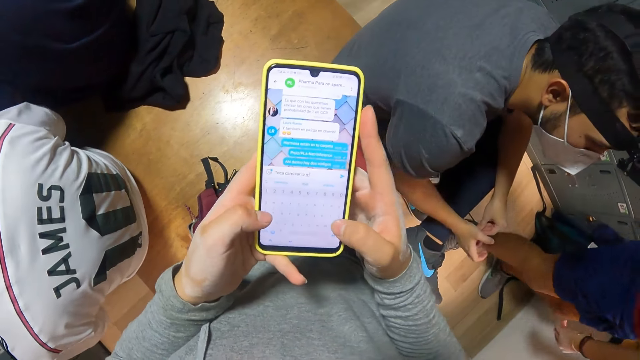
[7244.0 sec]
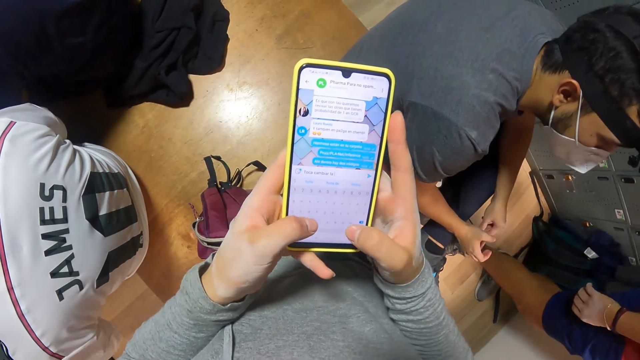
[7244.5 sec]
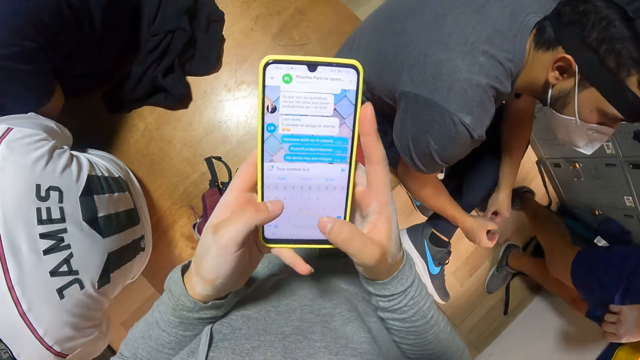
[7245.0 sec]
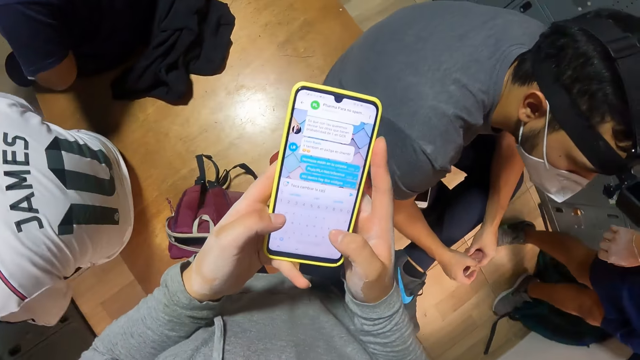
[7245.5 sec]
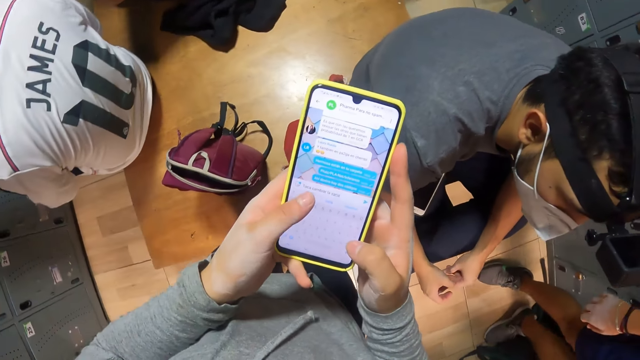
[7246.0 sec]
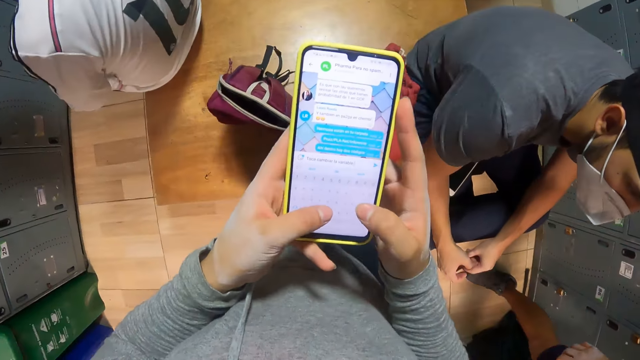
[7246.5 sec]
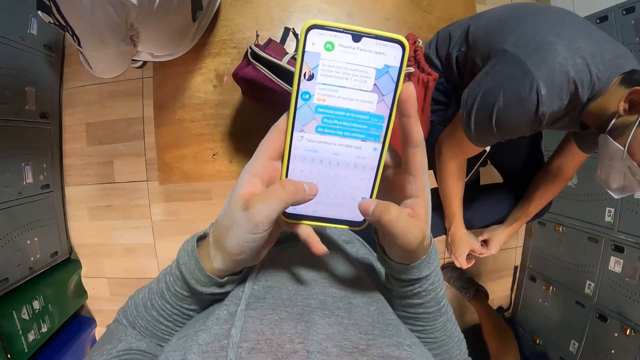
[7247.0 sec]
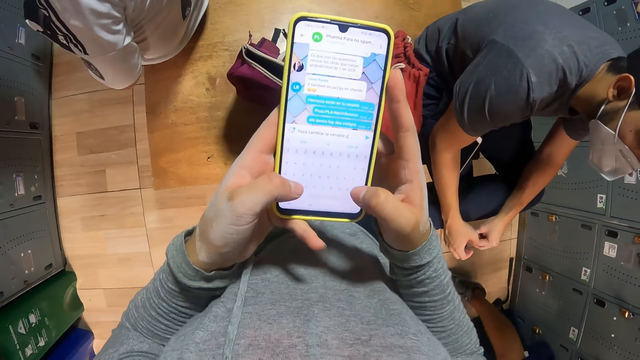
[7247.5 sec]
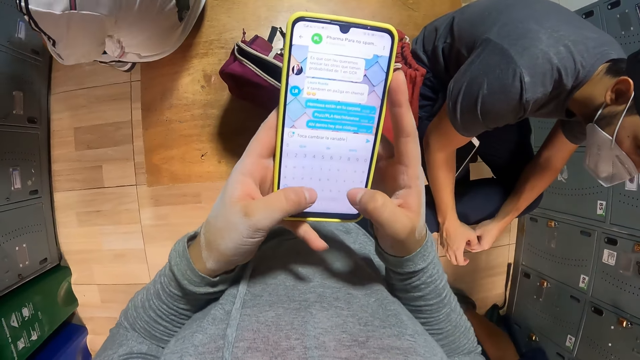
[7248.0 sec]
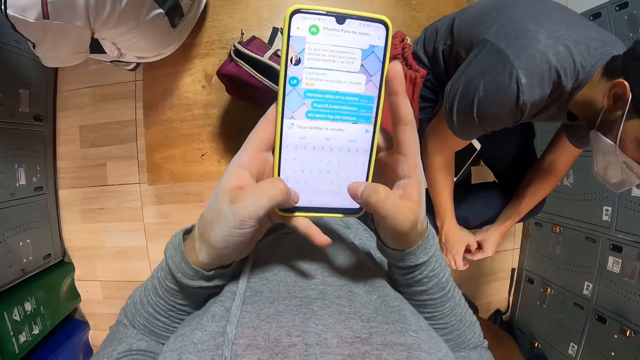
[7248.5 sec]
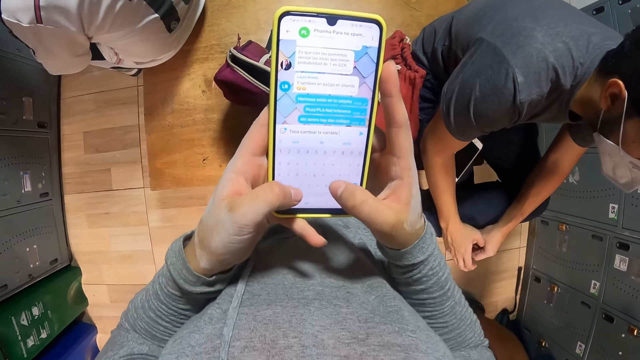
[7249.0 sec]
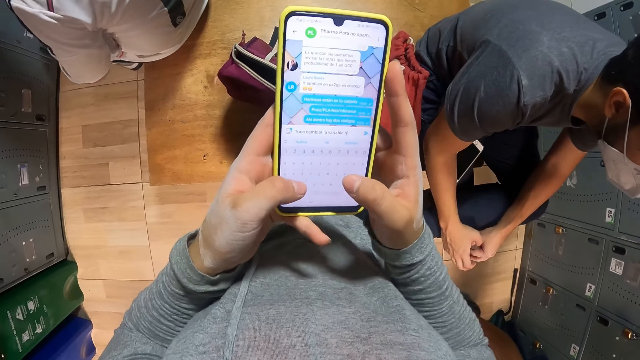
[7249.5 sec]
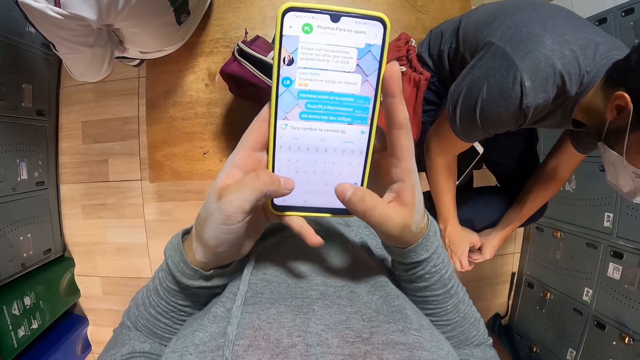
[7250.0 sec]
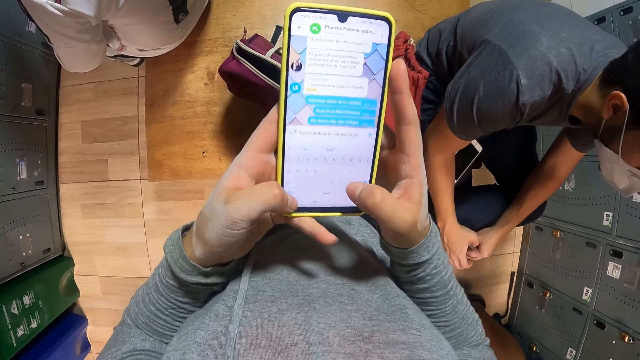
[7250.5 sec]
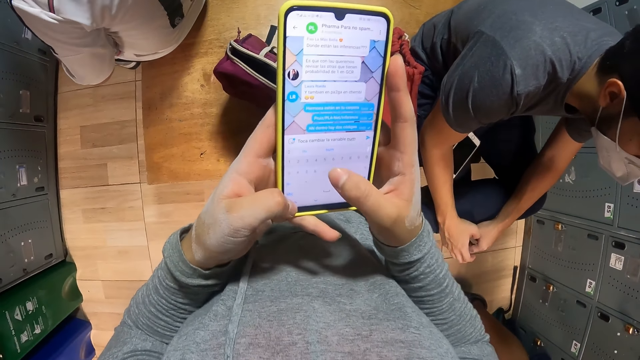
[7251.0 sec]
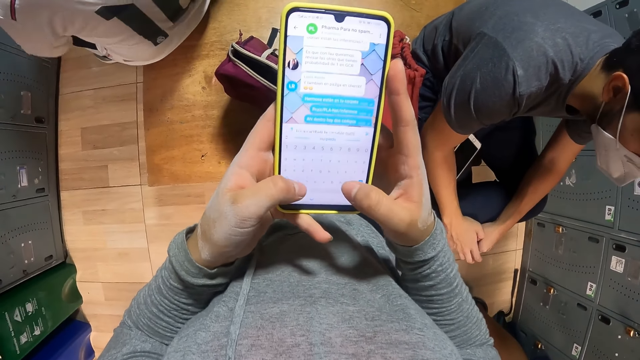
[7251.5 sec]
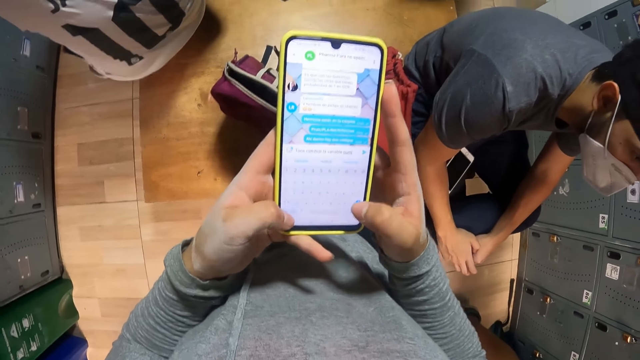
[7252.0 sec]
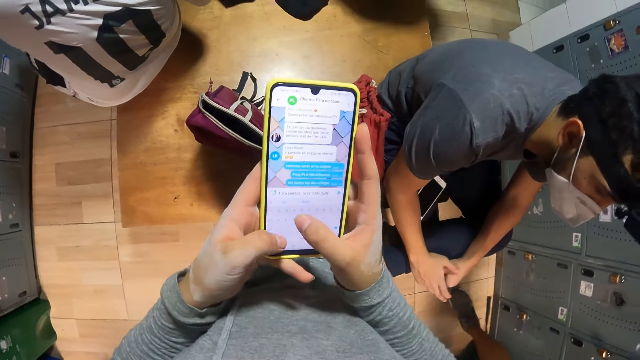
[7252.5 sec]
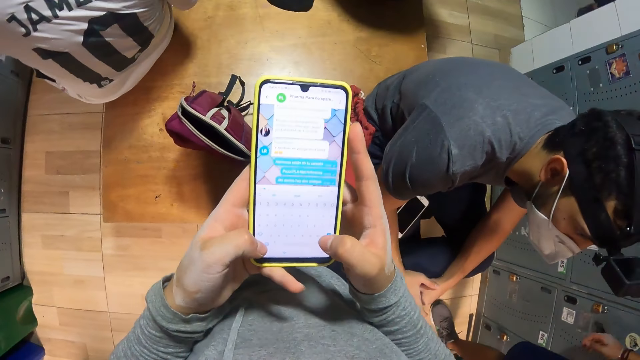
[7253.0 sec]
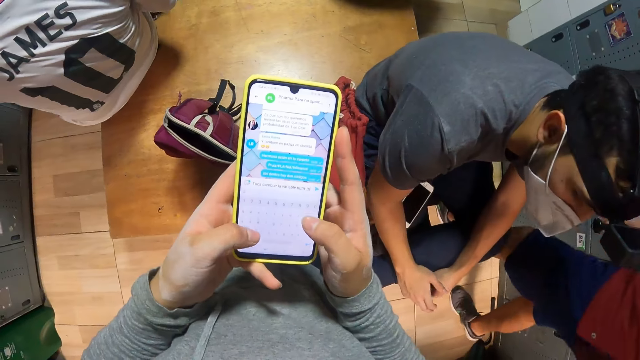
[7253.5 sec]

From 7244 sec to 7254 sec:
A woman moves around the lockers. The camera wearer operates the phone. The woman moves around the lockers.

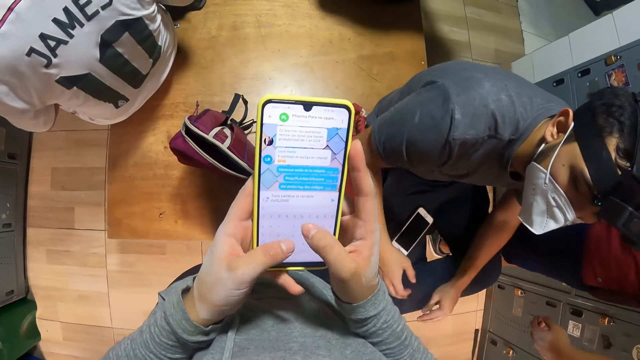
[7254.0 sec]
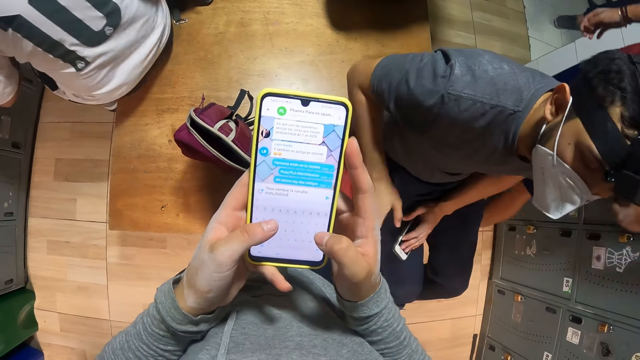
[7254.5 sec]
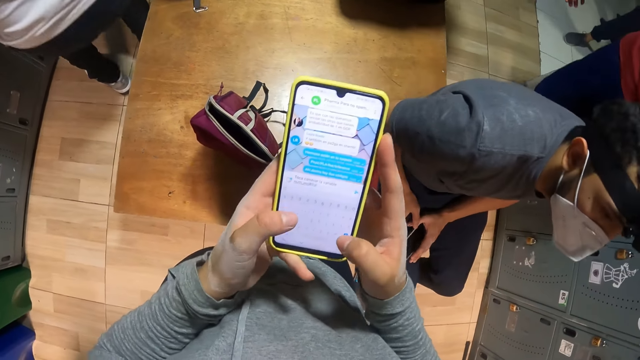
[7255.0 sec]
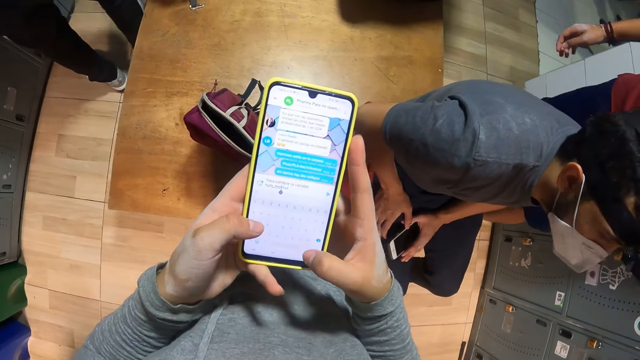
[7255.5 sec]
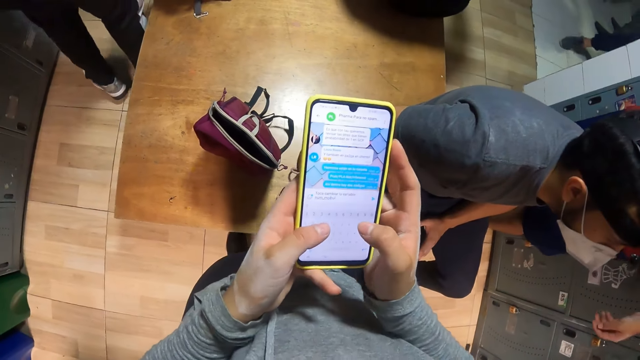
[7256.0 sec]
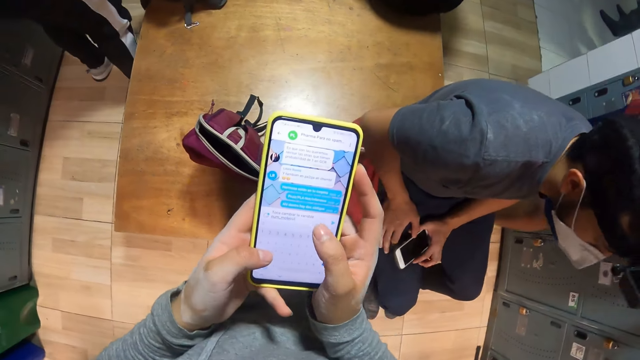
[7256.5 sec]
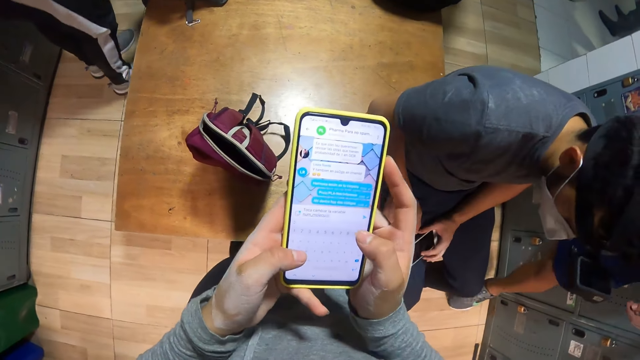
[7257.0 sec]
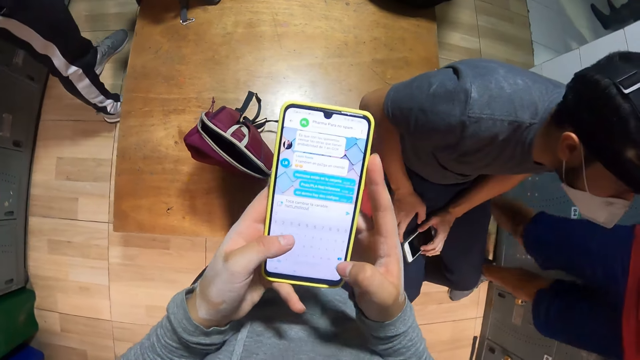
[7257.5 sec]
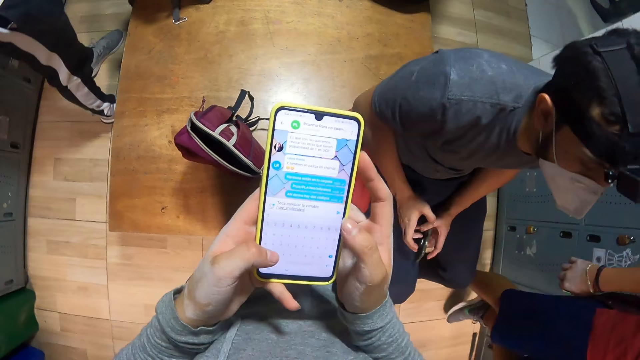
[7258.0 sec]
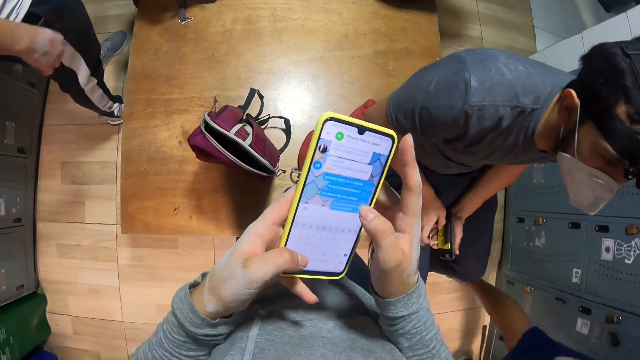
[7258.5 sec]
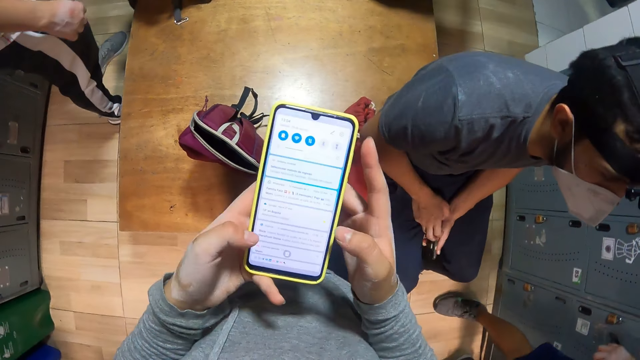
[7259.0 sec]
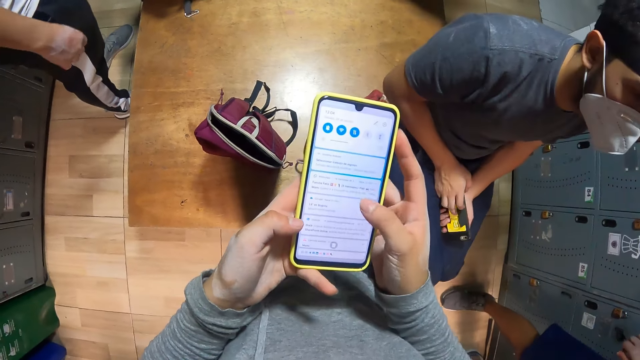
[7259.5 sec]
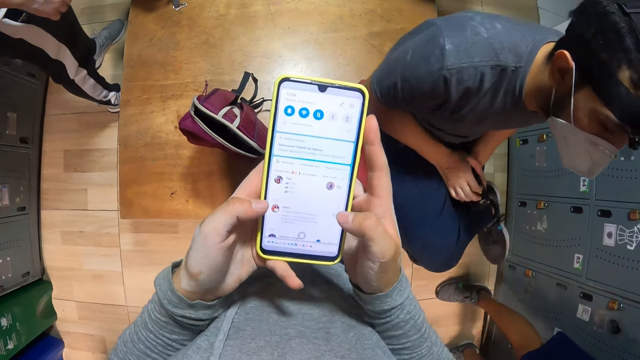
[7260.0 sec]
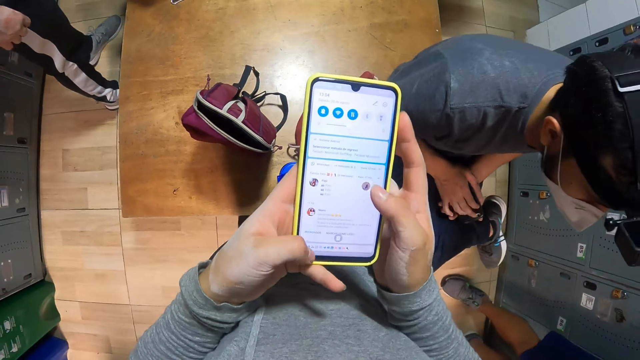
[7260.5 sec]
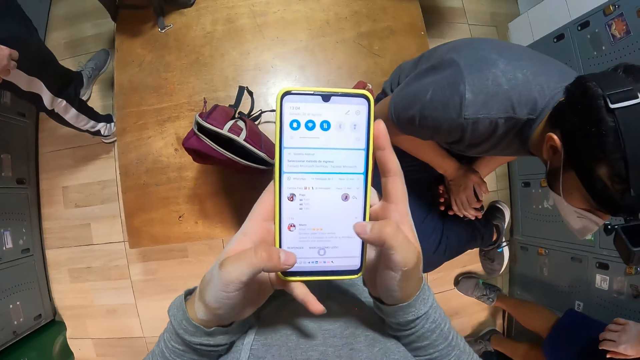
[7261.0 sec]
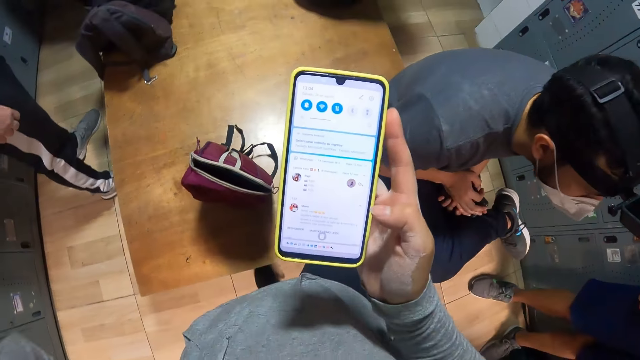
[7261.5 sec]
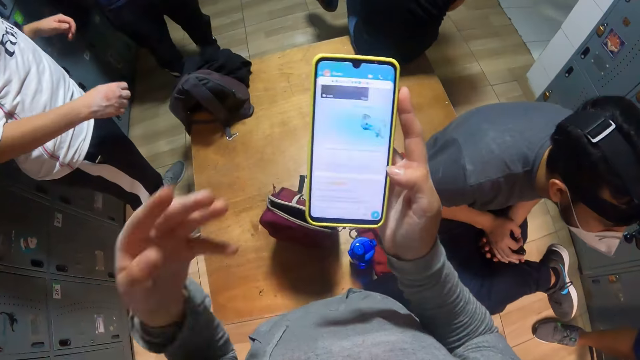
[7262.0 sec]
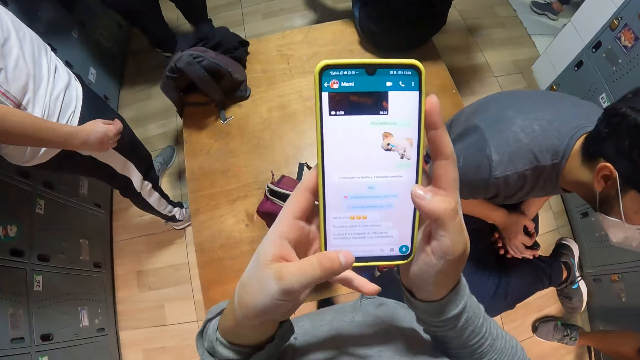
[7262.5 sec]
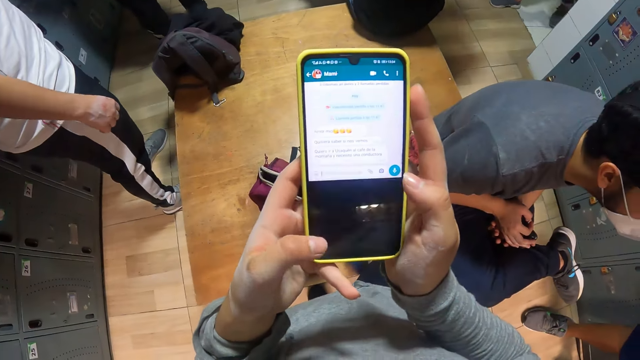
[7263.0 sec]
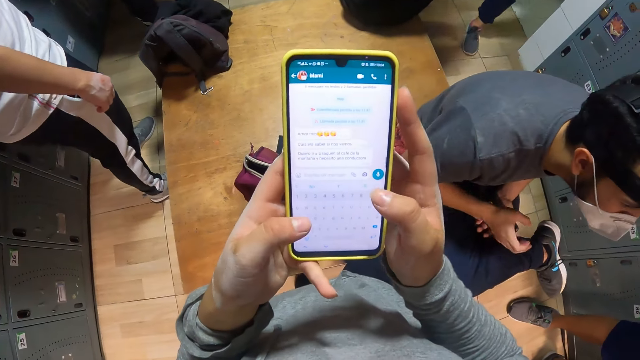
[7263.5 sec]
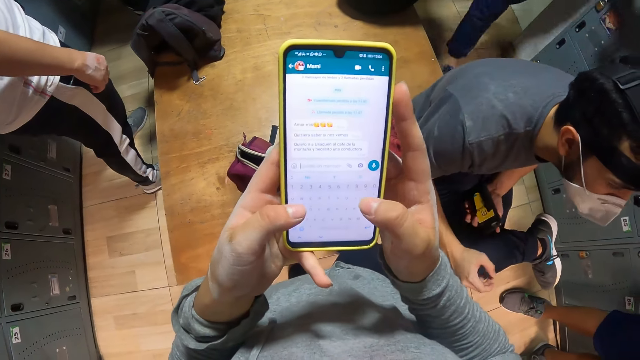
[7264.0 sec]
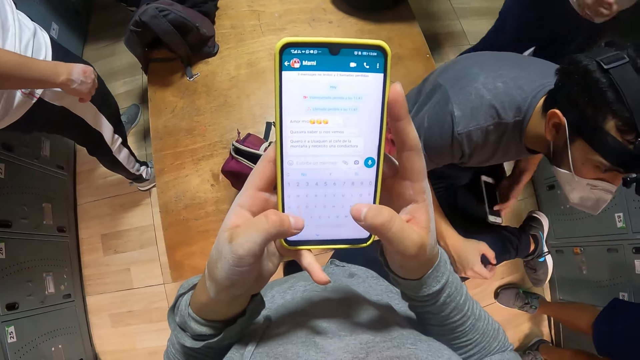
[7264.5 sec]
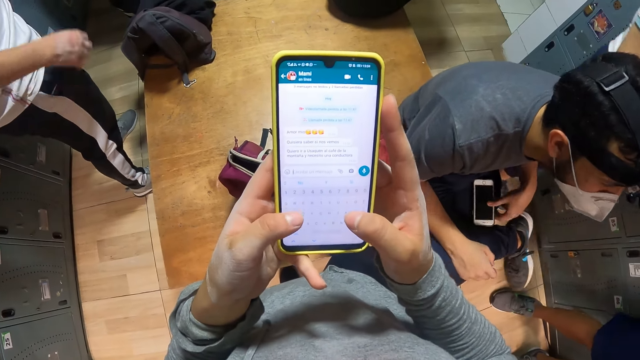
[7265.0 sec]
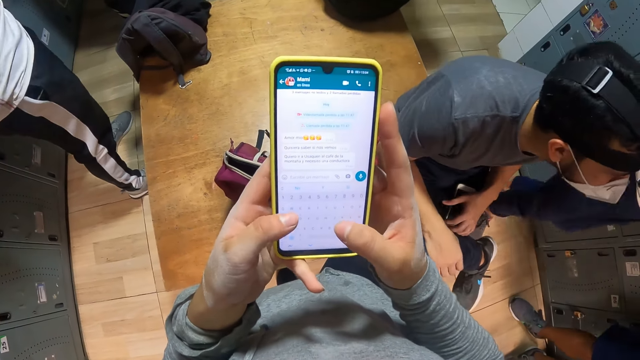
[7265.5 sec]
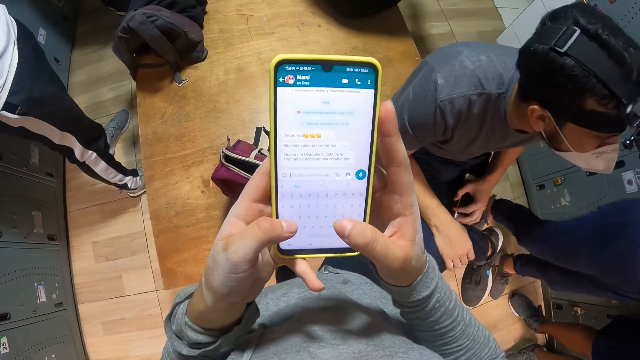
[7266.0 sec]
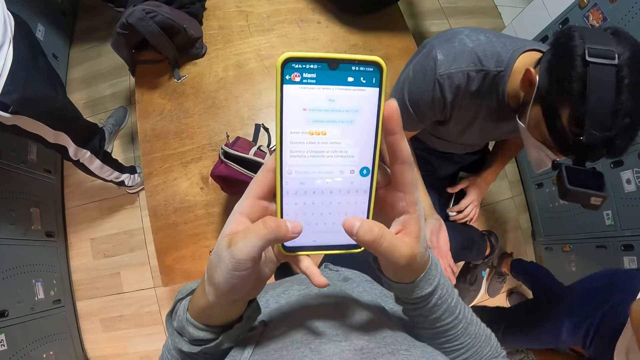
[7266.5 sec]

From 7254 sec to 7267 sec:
A man touches the phone on his lap with his left hand. The man holds his phone on his lap. A woman moves around the lookers. The man picks up the phone from his lap with his left hand. The man places his right hand on the phone in his left hand. The camera wearer operates the phone. The man puts his leg on top of the other leg. The camera wearer lifts her left hand. She operates the phone. The man drops the phone in his left hand on his lap.
